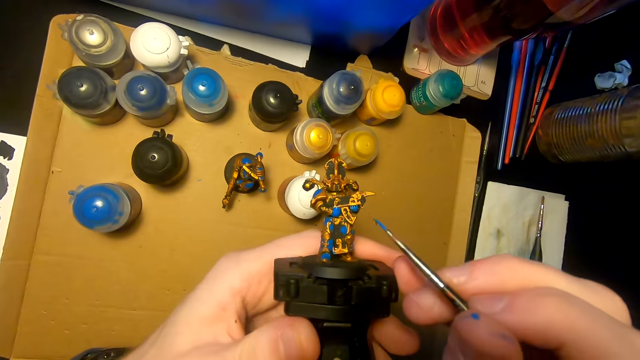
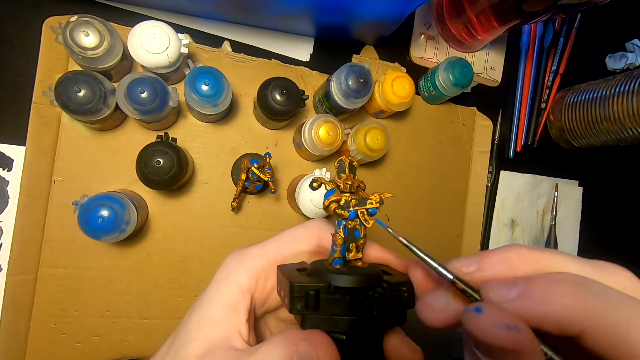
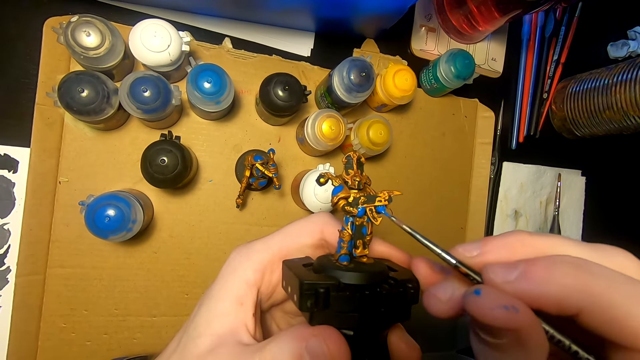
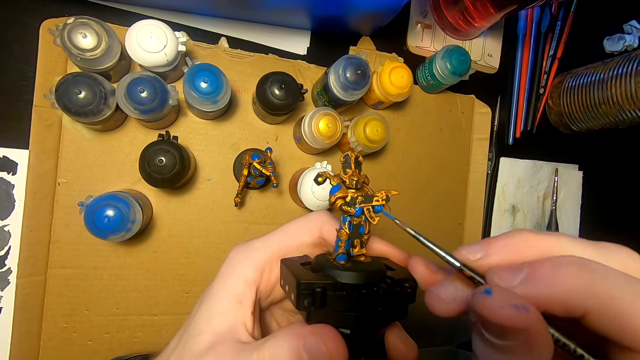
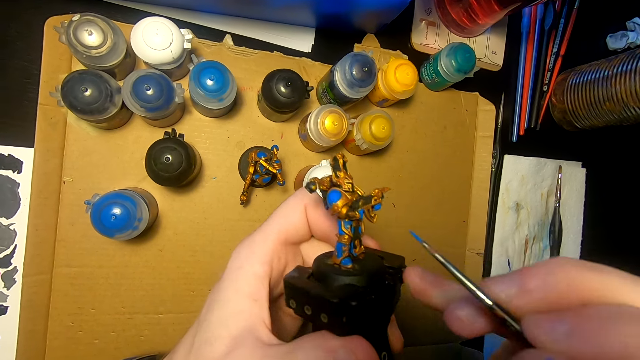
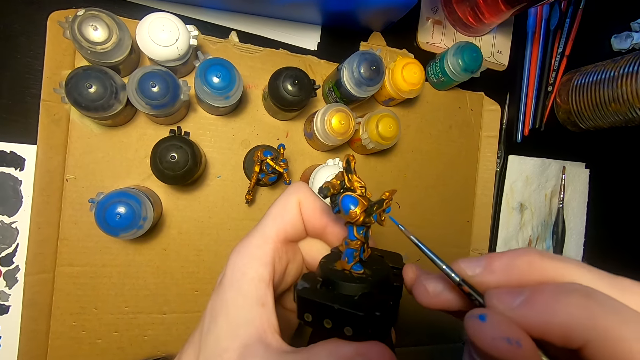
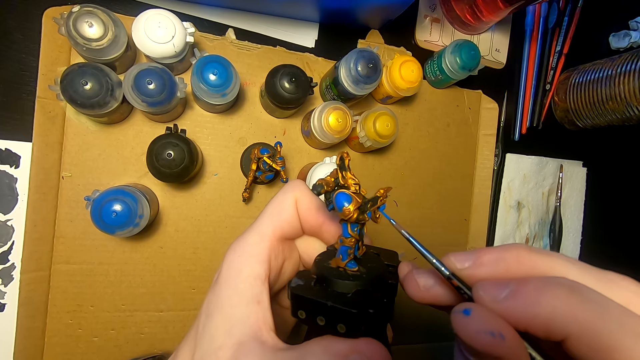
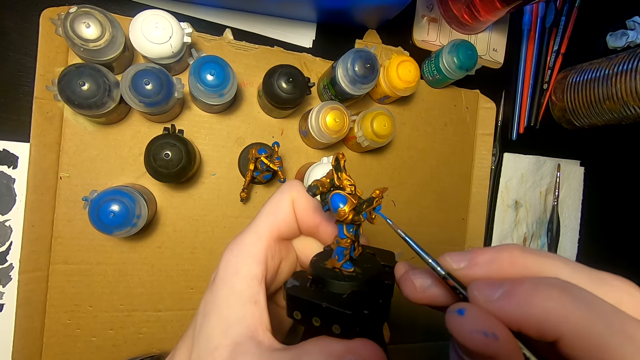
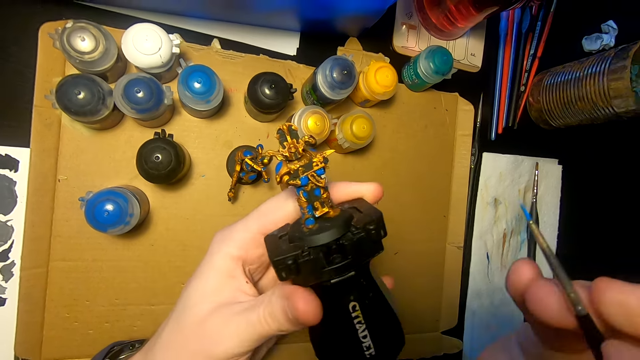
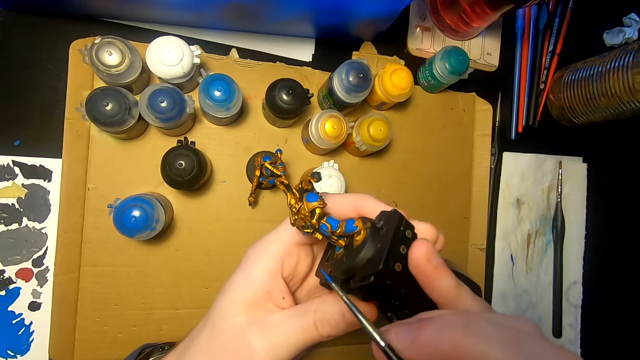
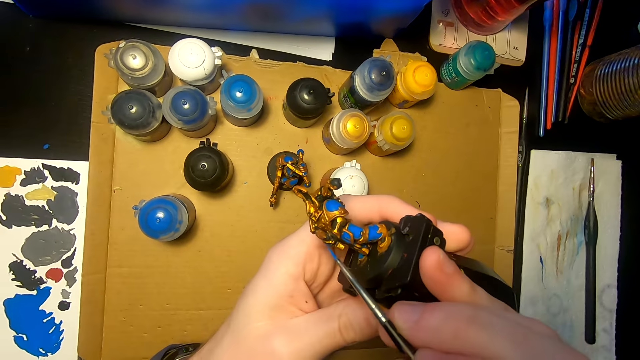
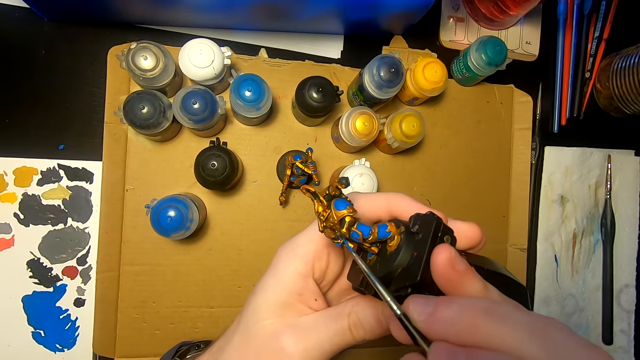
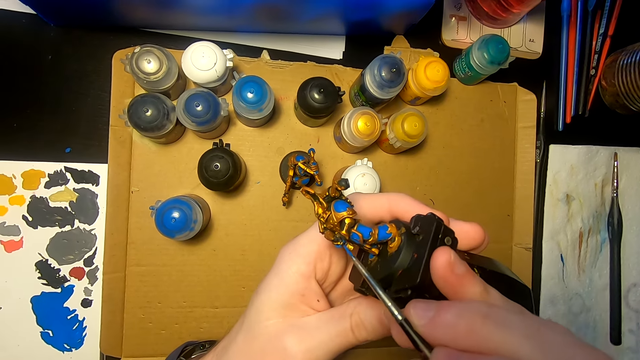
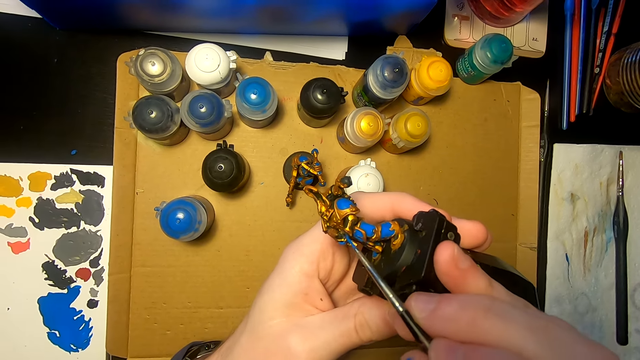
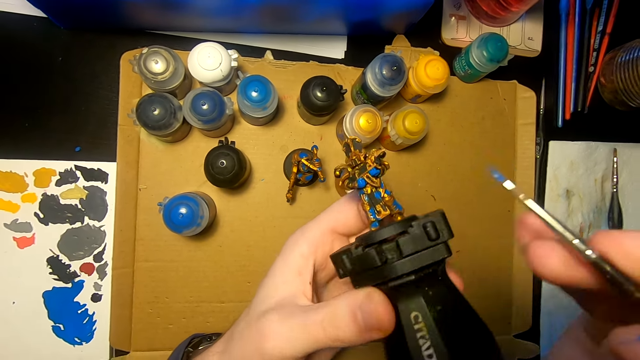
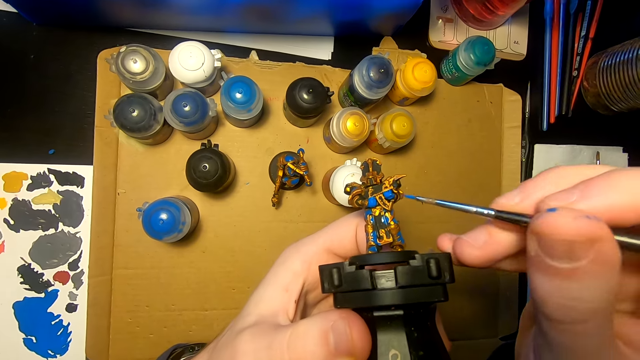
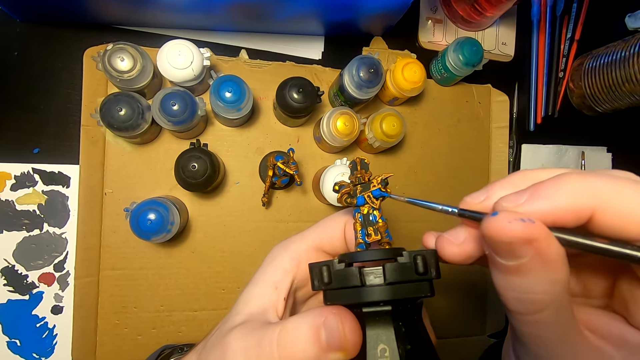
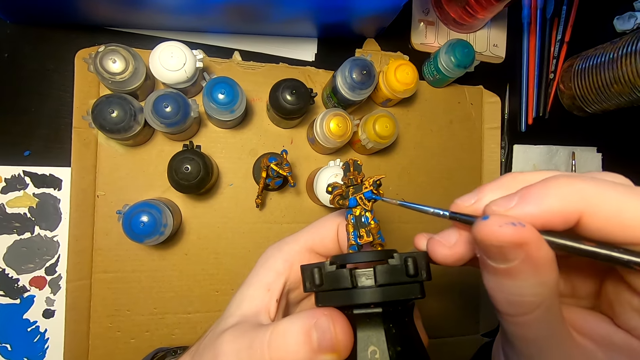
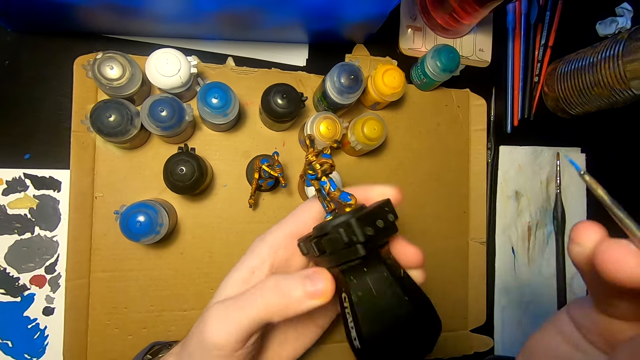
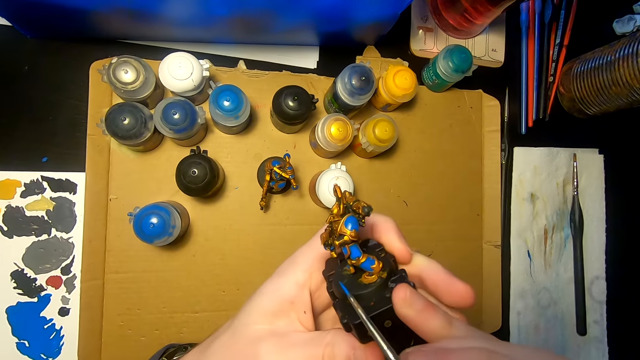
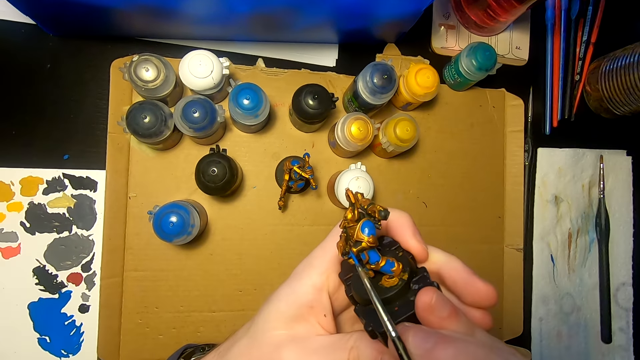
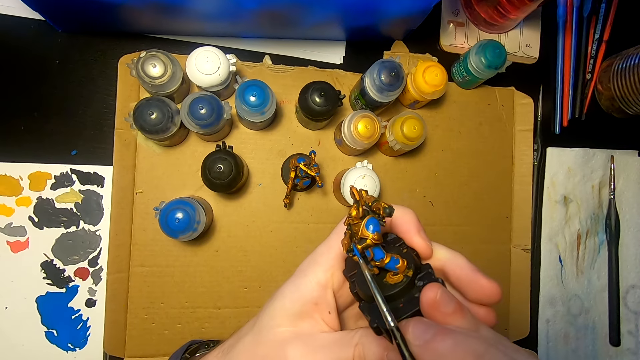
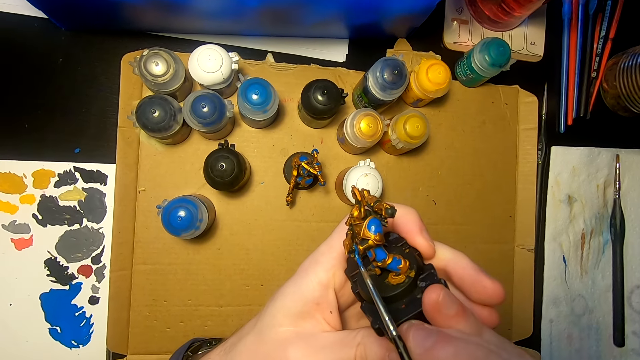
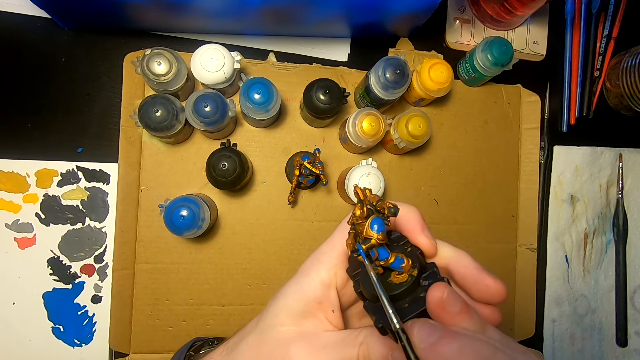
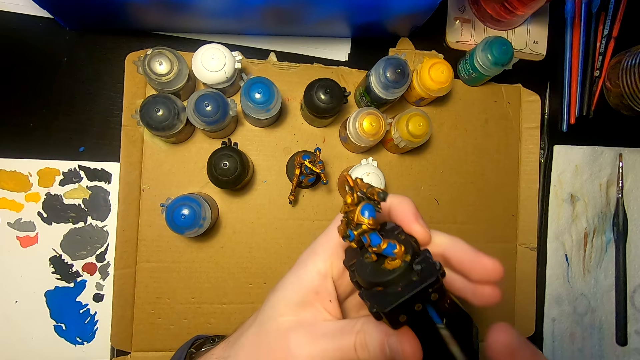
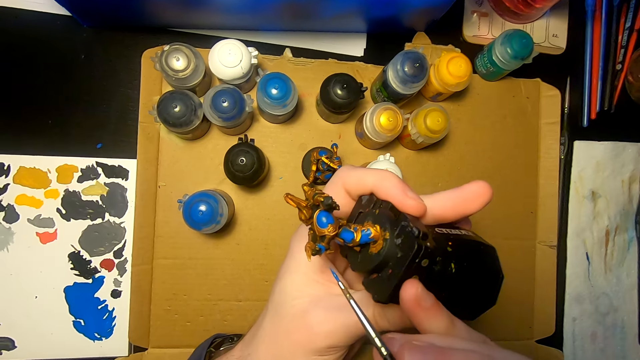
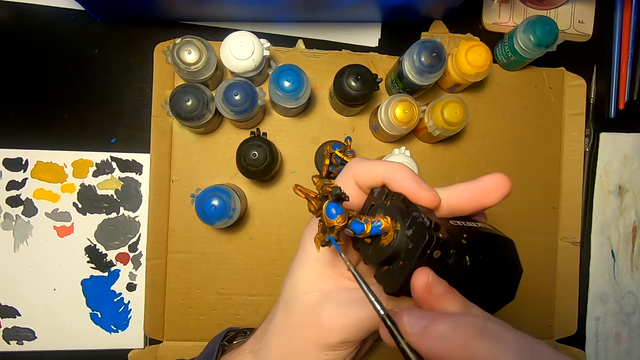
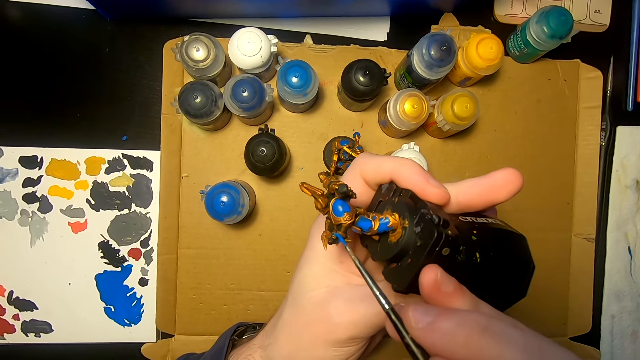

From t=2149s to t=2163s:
The camera wearer paints a figurine or sculpture with a paintbrush. They turn the sculpture and paint the figurine with the paintbrush. They move the right hand and paint the figurine with the paintbrush. They turn the sculpture and paint the figurine with the paintbrush.

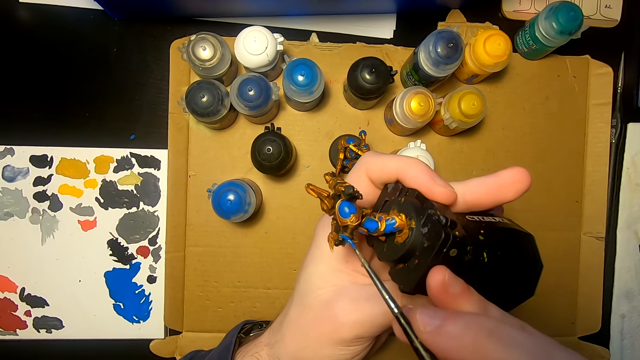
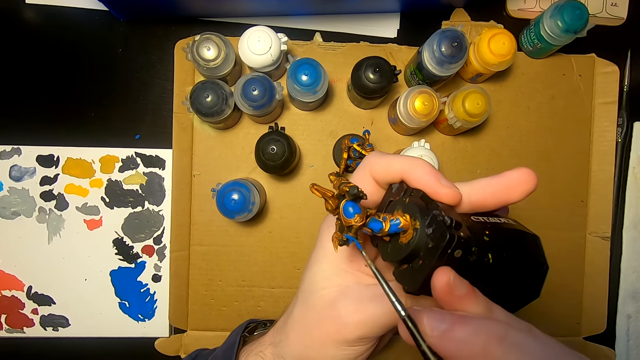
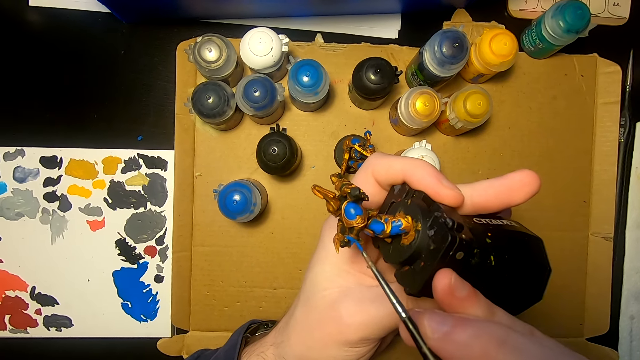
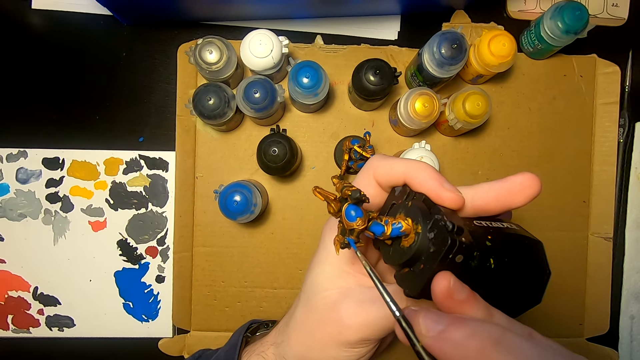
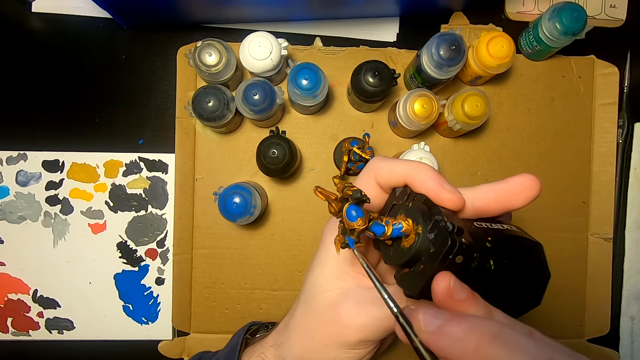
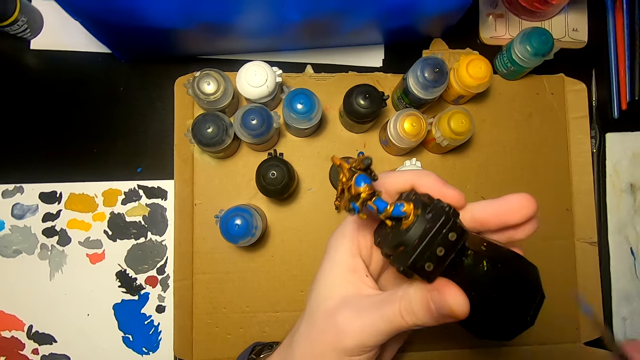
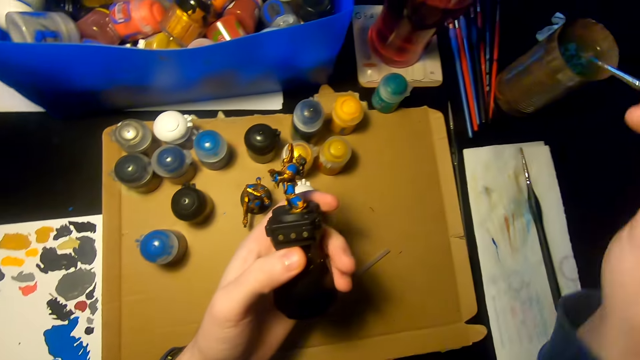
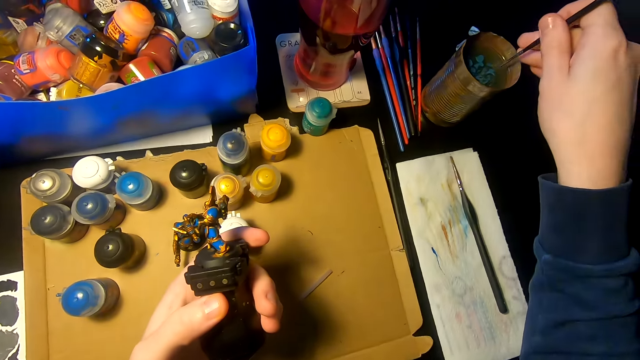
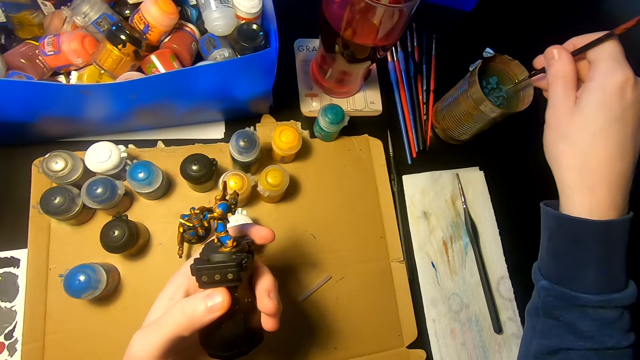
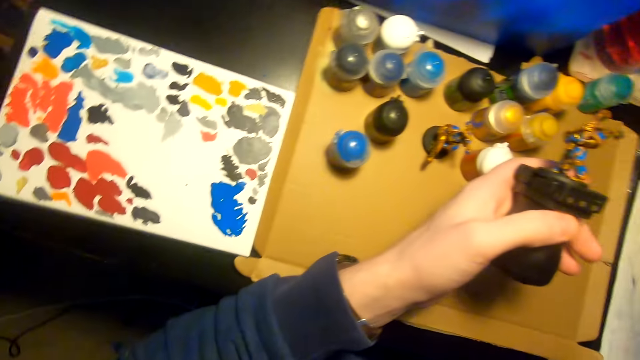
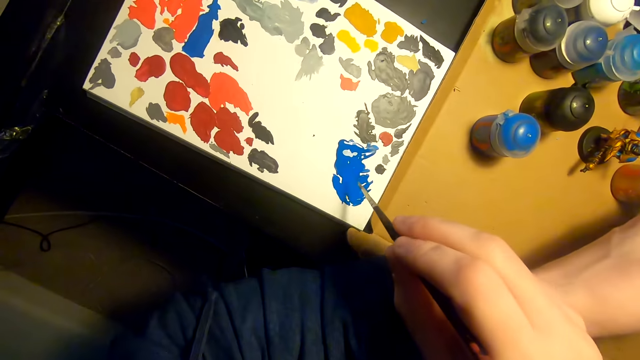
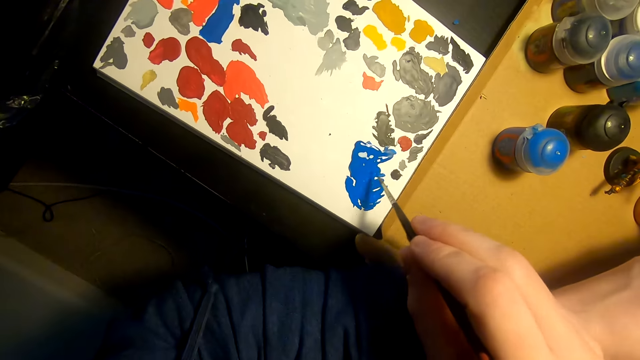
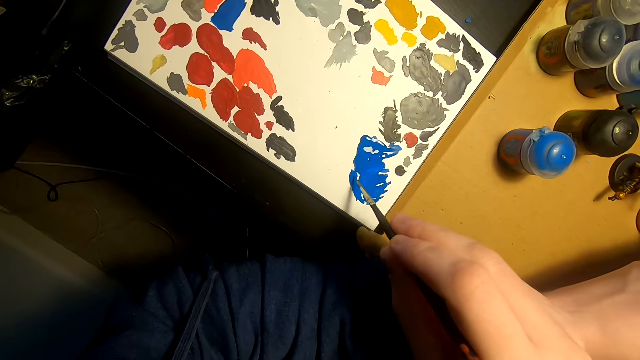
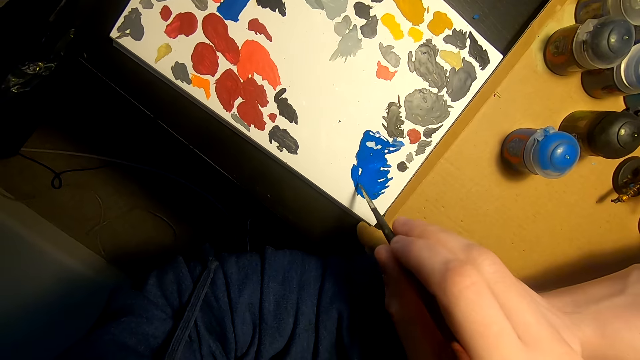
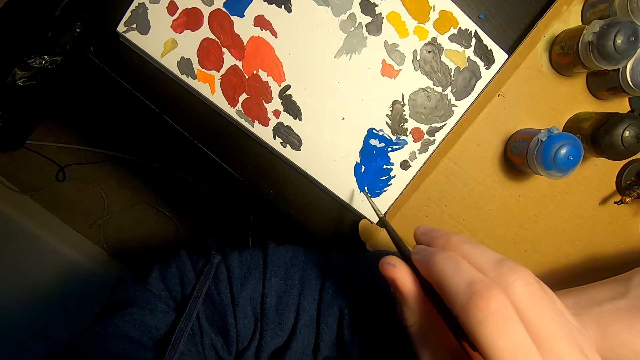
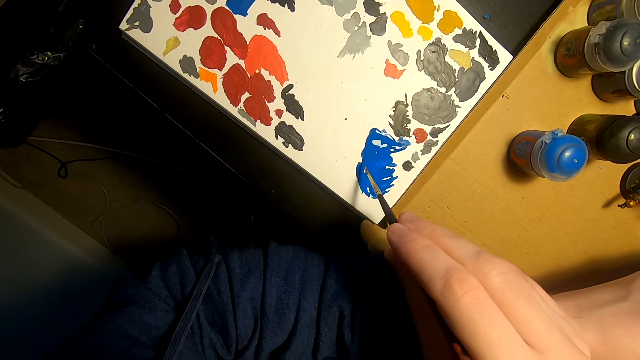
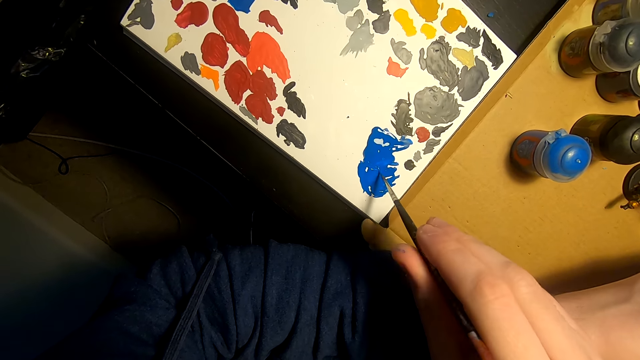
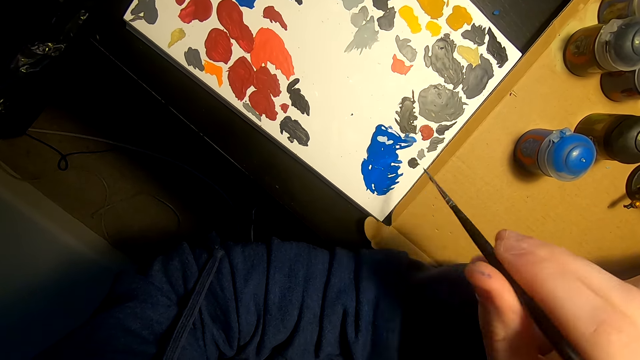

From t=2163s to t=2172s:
The camera wearer paints a figurine with a paintbrush or pen brush. They lift the right hand. They dip the paintbrush in water and dip the paintbrush in paint. They lift the right hand. They rub the pen brush on the paint.
